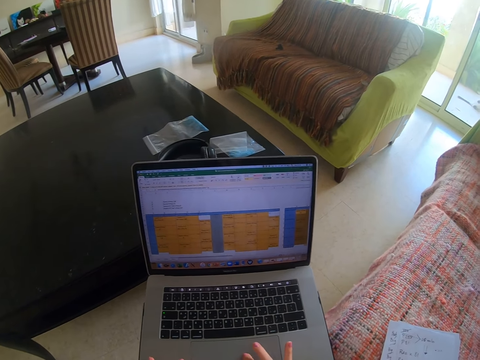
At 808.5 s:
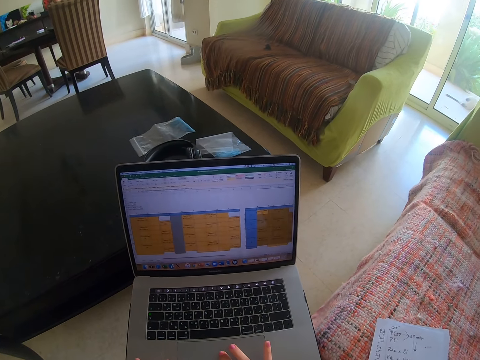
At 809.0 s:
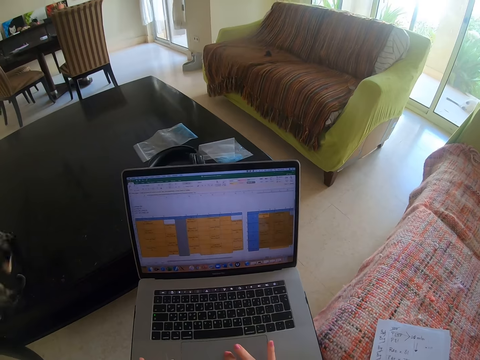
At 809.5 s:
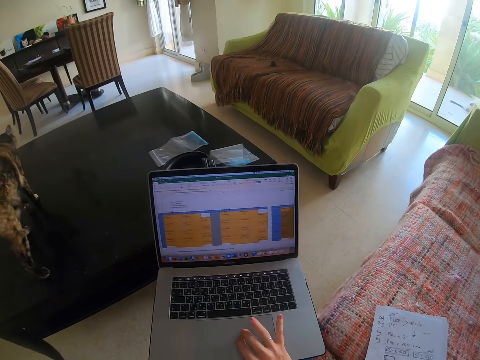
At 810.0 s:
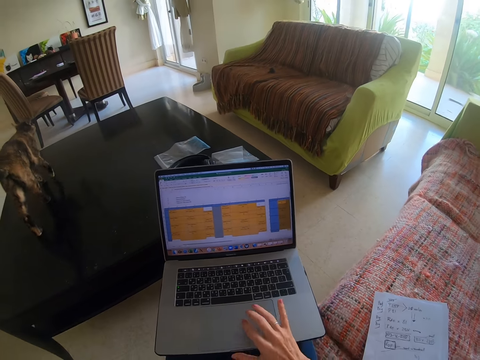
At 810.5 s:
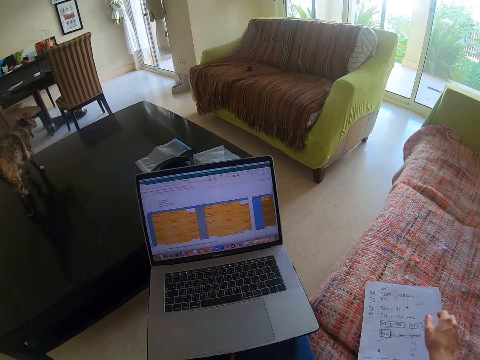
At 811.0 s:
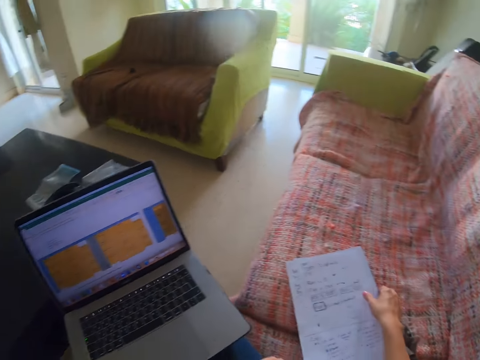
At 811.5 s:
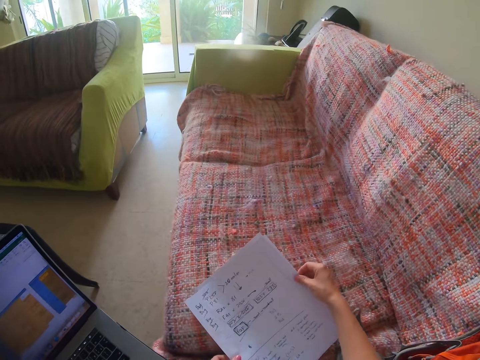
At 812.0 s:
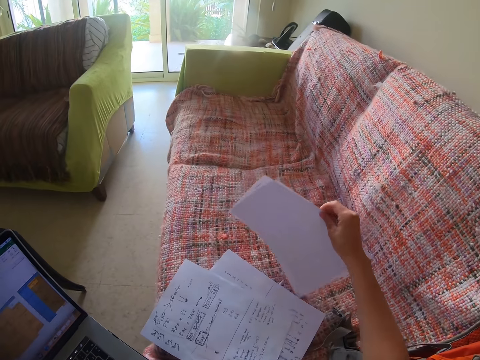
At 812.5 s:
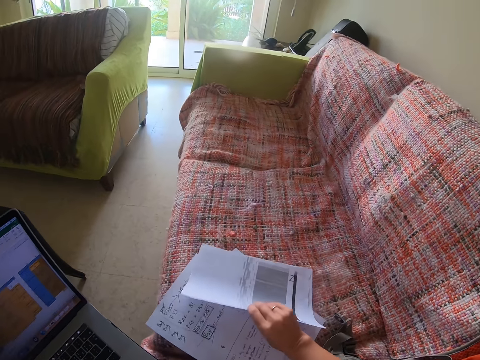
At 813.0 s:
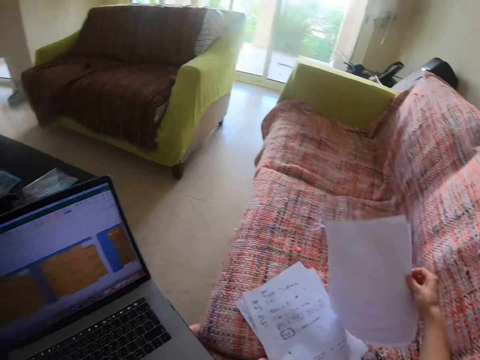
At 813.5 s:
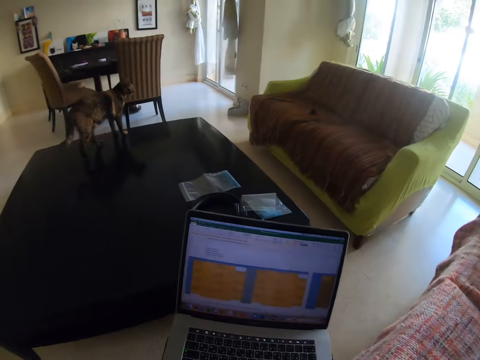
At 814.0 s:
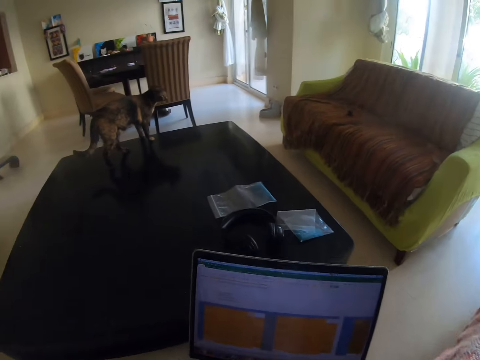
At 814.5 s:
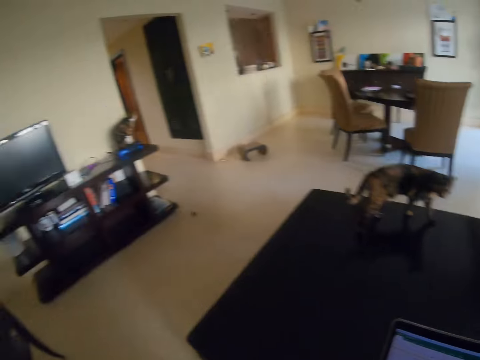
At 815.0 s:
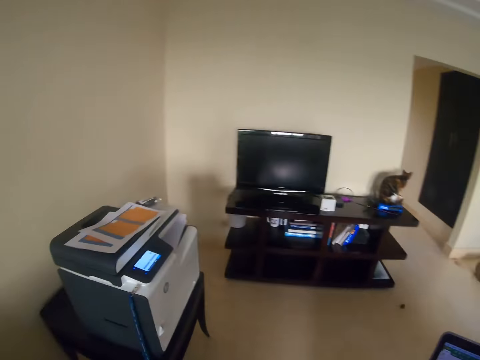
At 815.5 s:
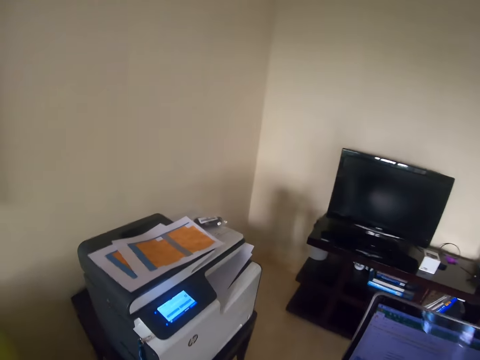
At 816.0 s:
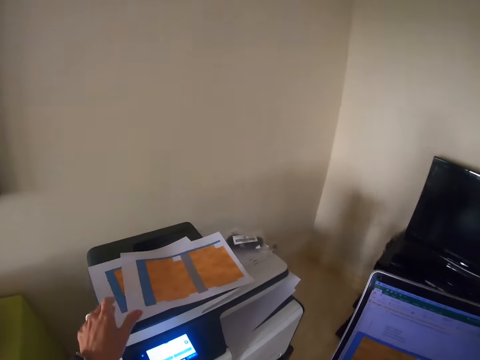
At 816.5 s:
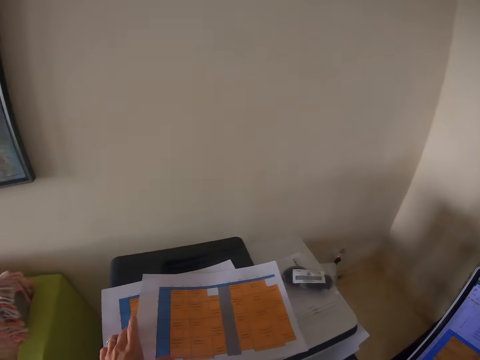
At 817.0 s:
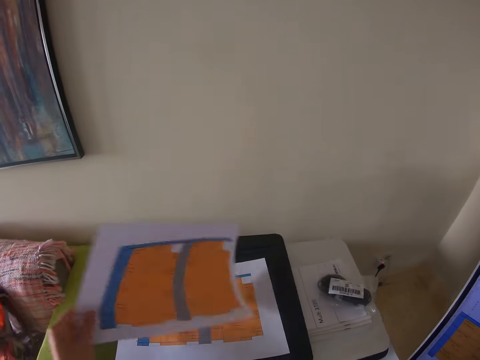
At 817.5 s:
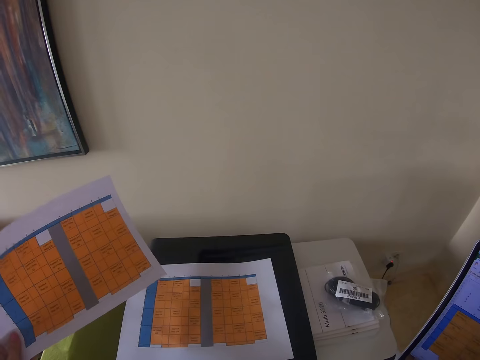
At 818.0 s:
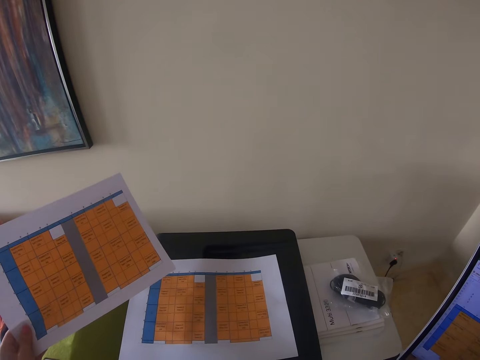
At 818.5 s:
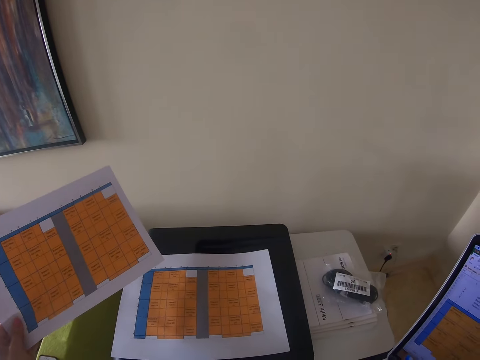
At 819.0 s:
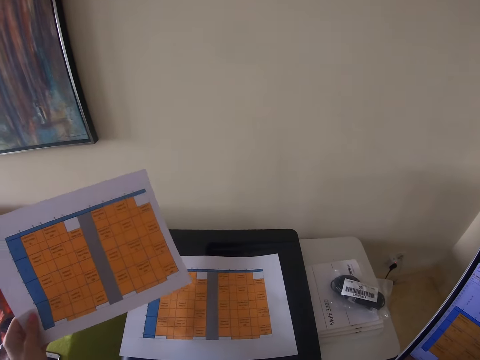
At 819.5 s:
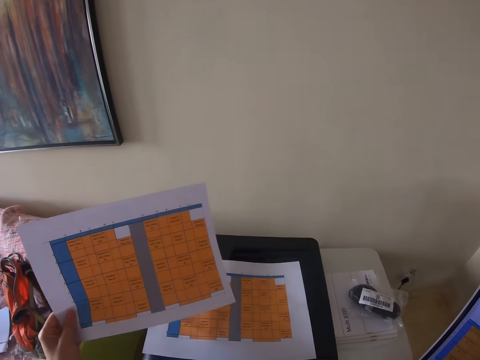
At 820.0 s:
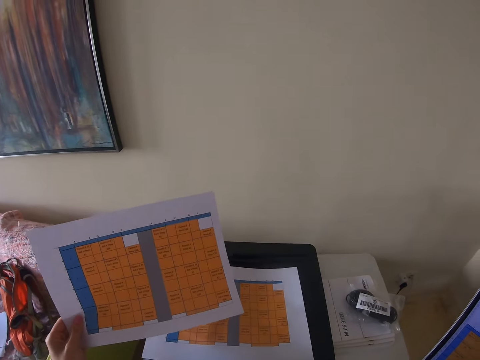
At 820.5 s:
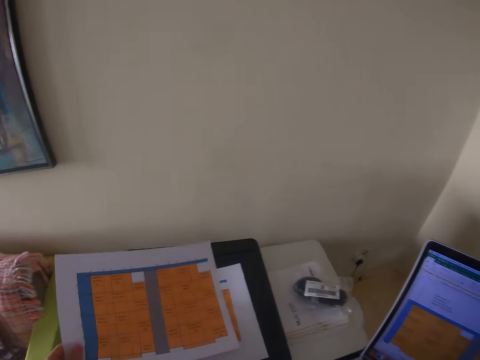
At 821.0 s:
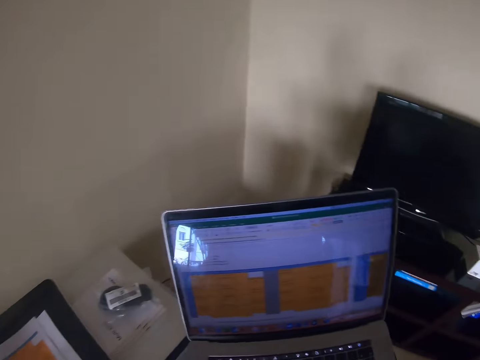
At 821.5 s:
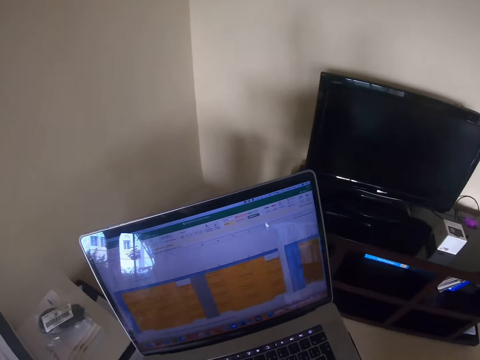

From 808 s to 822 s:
The camera wearer picks up a paper from the couch. They move towards the photocopy machine. They pick up the papers on the printer. They look at the papers.

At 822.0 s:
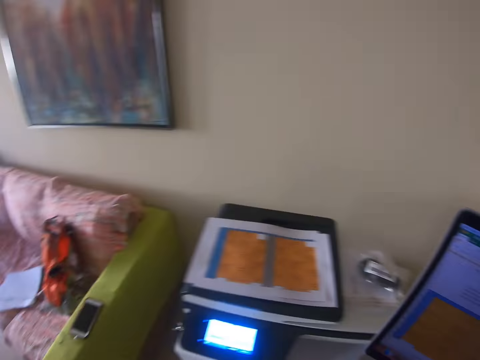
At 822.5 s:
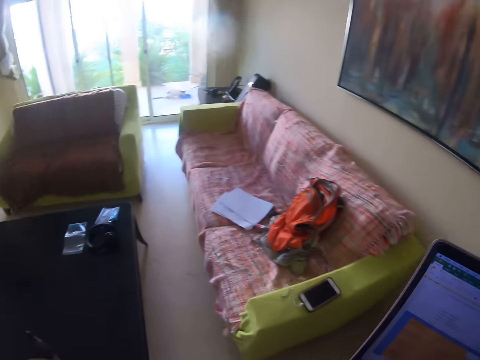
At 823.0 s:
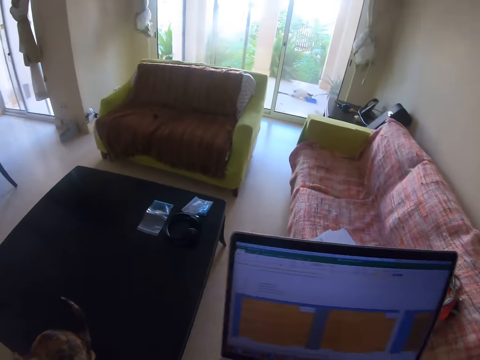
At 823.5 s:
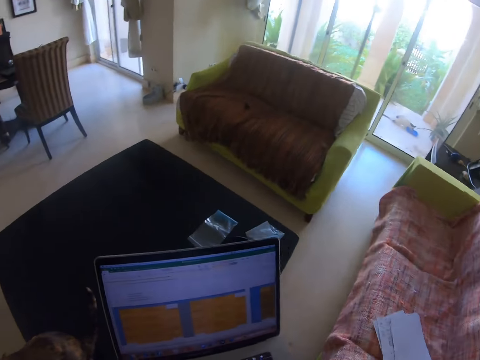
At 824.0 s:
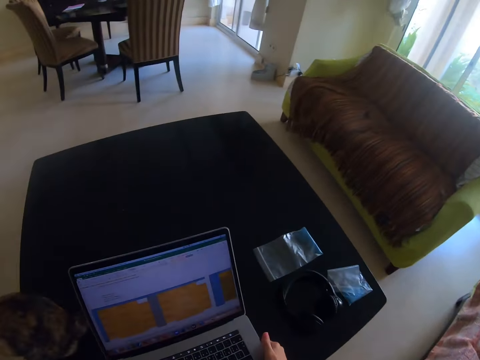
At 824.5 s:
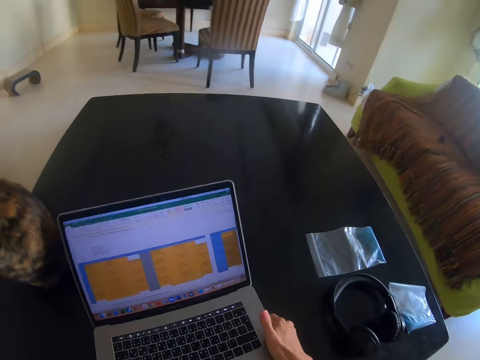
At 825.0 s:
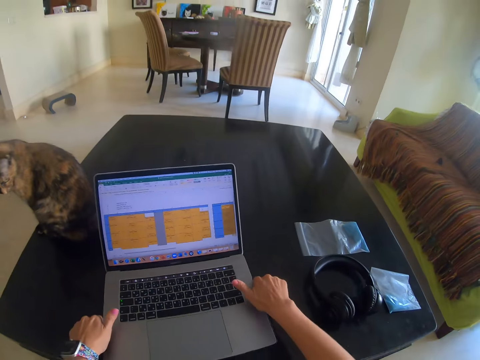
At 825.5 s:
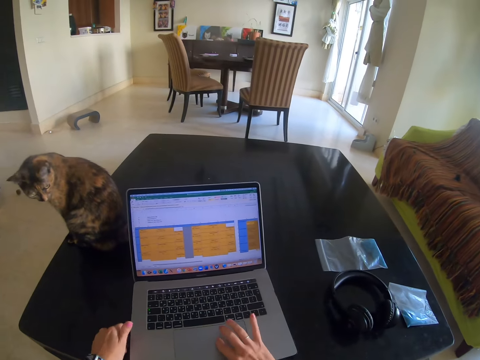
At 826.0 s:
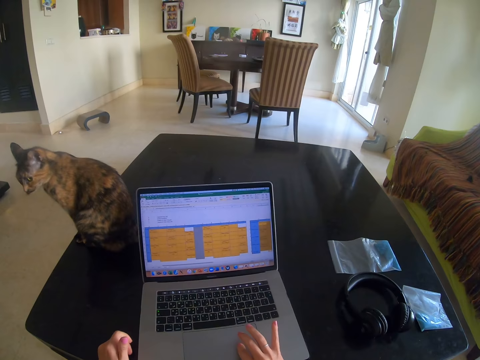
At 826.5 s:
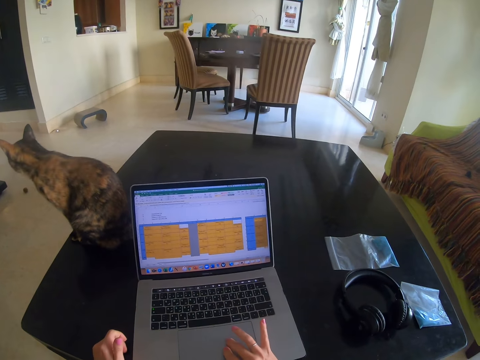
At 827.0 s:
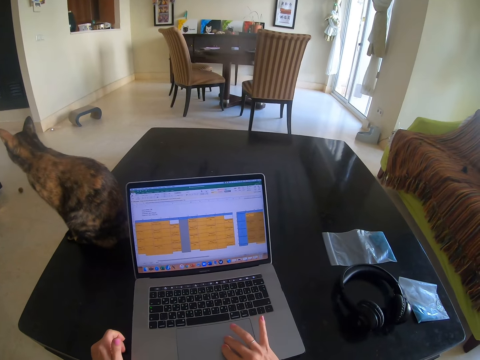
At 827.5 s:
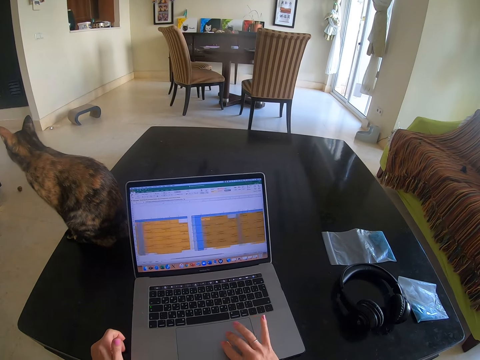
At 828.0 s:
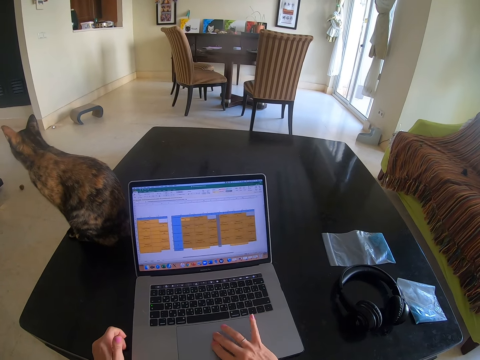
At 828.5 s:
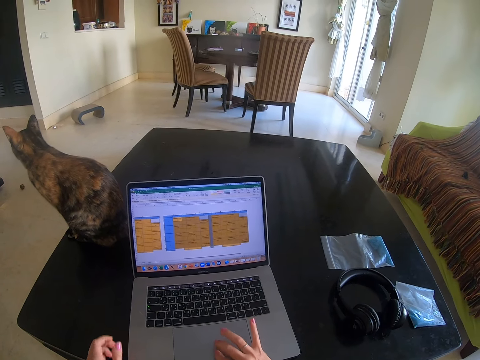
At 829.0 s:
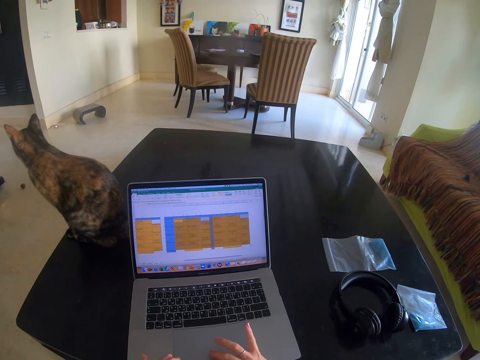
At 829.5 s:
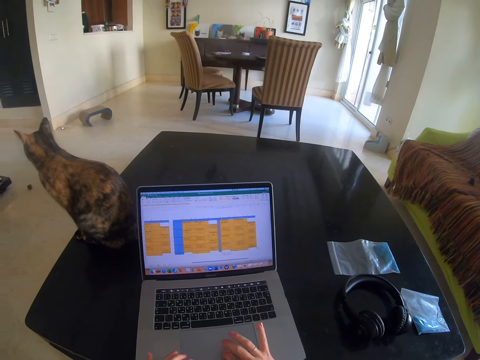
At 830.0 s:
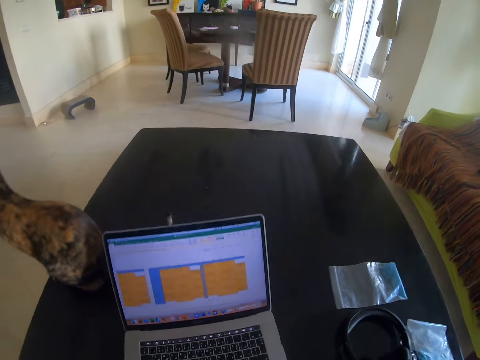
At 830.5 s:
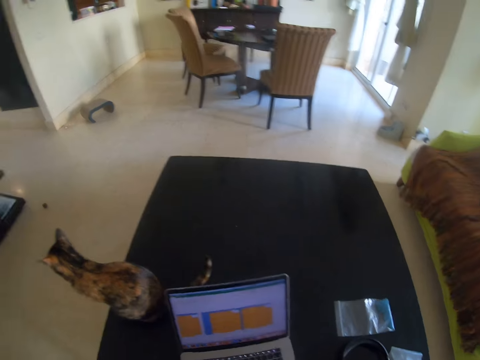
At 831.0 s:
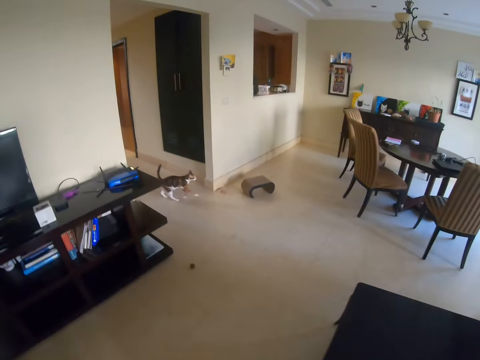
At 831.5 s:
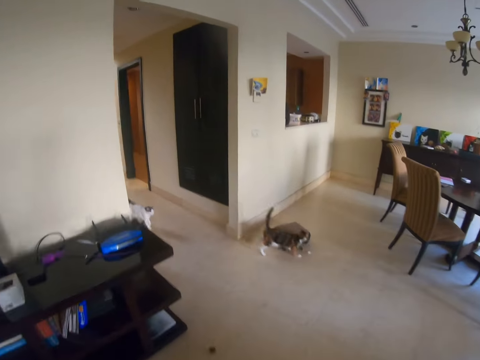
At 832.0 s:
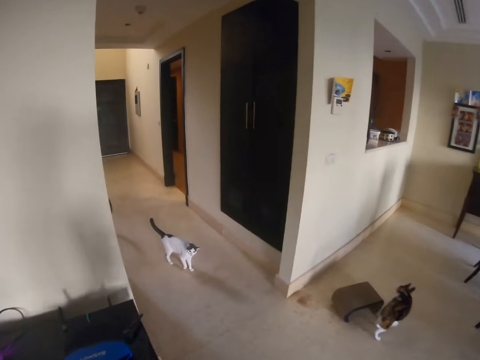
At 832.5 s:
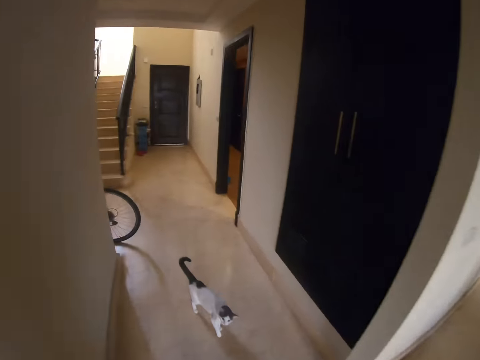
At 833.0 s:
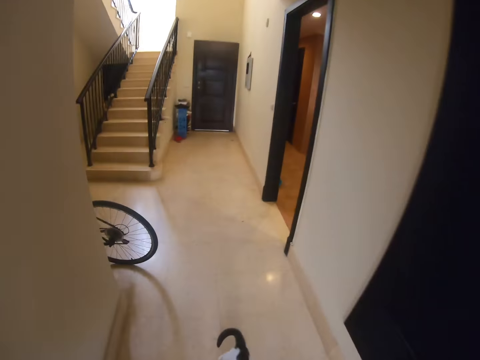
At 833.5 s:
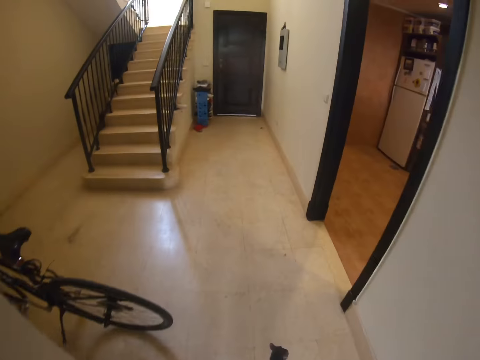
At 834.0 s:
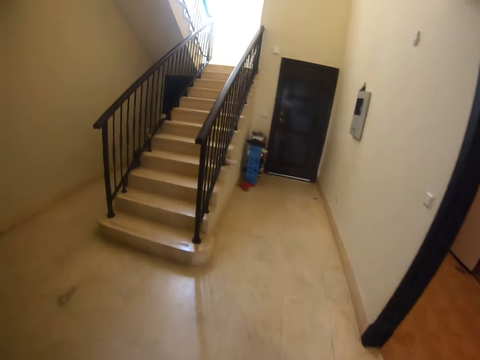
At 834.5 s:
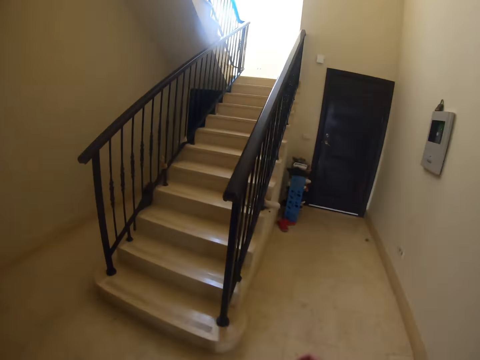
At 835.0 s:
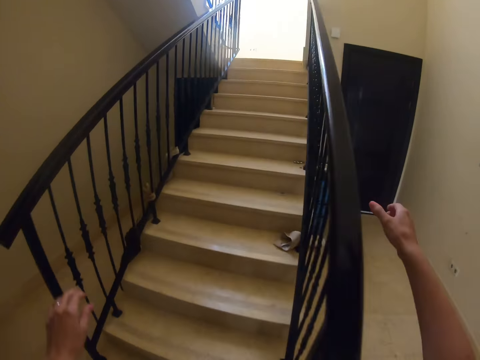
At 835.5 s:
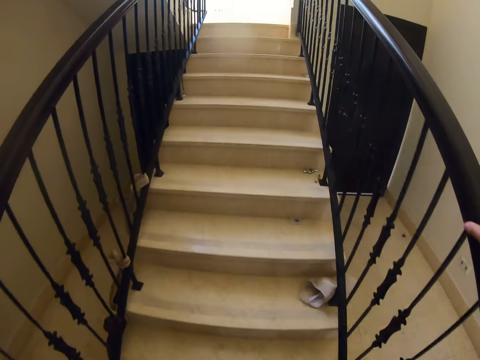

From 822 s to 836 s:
The camera wearer puts the laptop on the table. They type on the keyboard. They work on the laptop. They walk upstairs.
